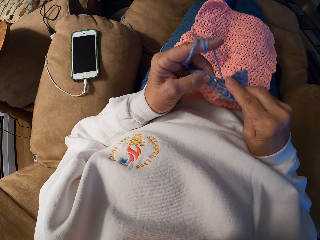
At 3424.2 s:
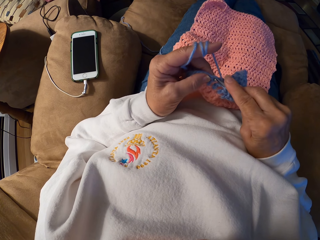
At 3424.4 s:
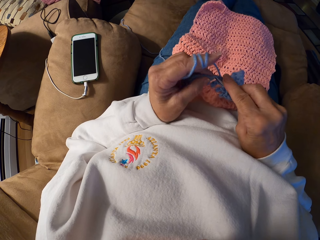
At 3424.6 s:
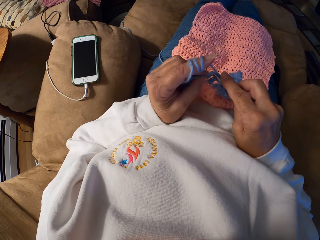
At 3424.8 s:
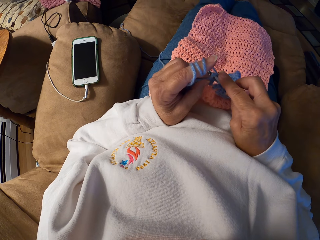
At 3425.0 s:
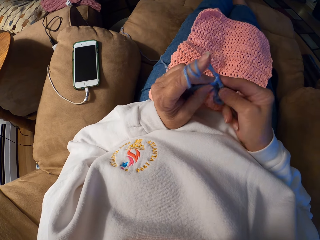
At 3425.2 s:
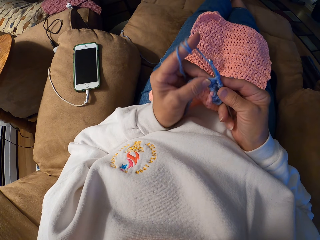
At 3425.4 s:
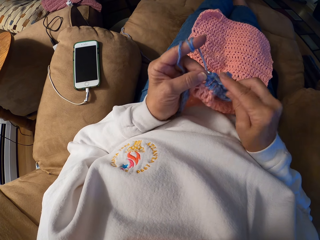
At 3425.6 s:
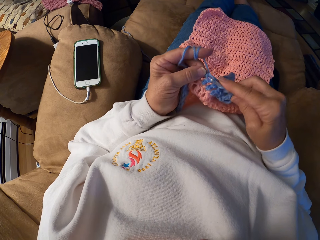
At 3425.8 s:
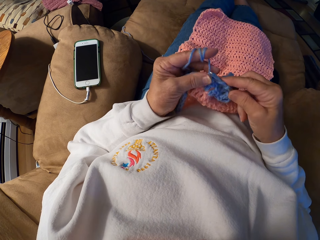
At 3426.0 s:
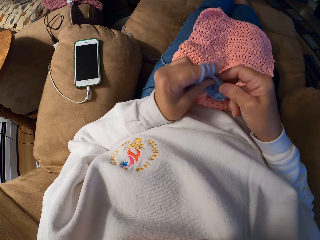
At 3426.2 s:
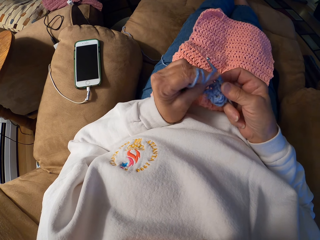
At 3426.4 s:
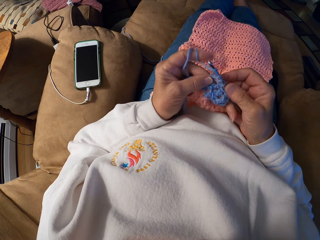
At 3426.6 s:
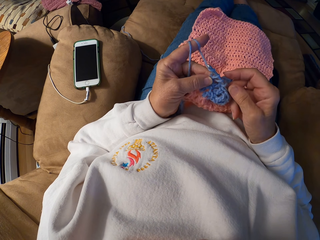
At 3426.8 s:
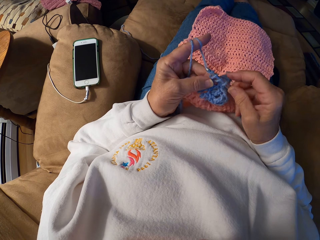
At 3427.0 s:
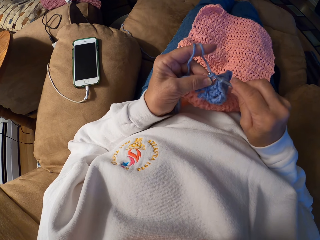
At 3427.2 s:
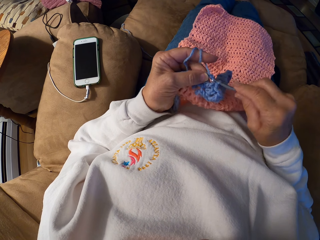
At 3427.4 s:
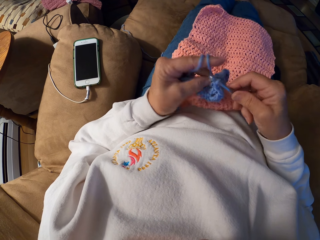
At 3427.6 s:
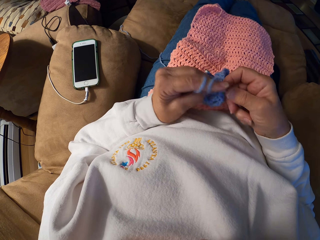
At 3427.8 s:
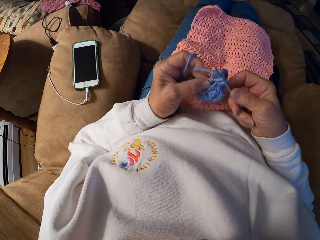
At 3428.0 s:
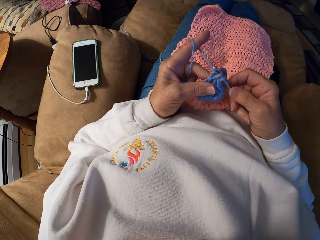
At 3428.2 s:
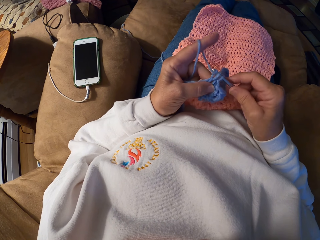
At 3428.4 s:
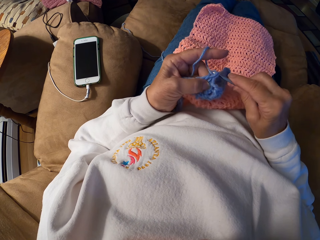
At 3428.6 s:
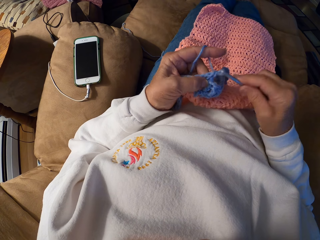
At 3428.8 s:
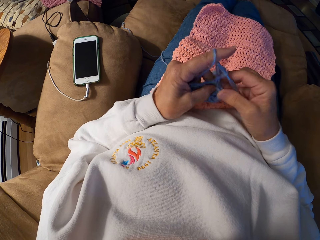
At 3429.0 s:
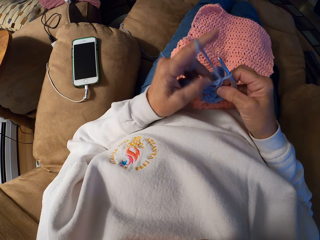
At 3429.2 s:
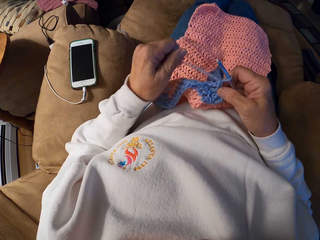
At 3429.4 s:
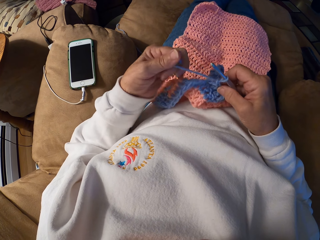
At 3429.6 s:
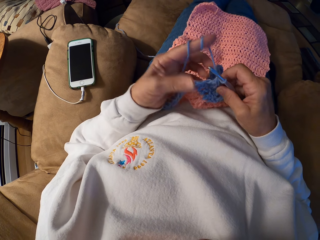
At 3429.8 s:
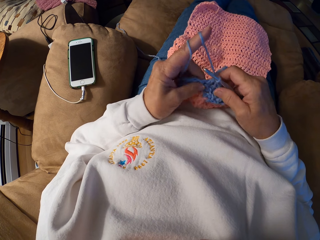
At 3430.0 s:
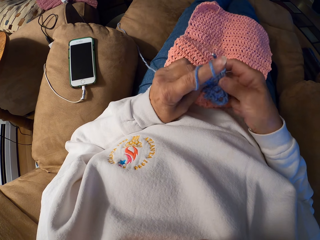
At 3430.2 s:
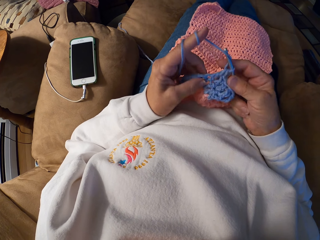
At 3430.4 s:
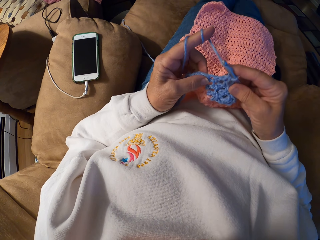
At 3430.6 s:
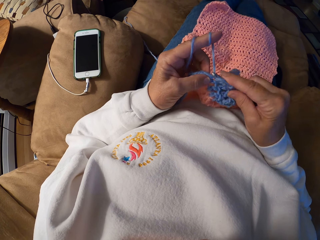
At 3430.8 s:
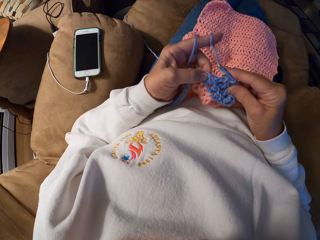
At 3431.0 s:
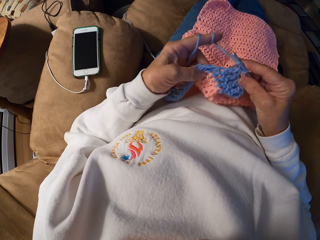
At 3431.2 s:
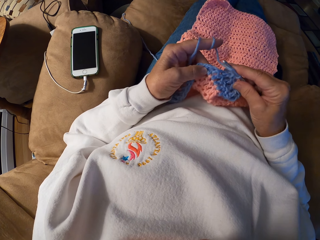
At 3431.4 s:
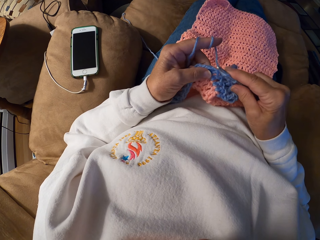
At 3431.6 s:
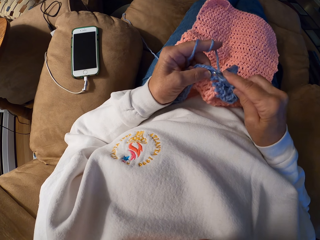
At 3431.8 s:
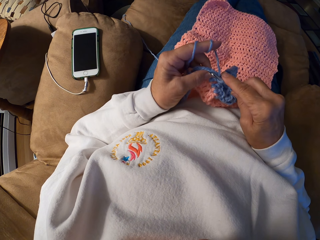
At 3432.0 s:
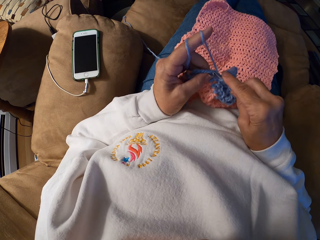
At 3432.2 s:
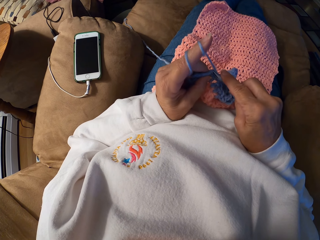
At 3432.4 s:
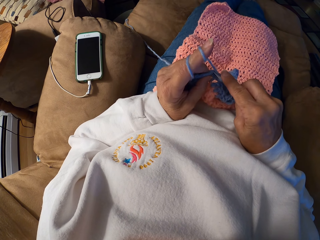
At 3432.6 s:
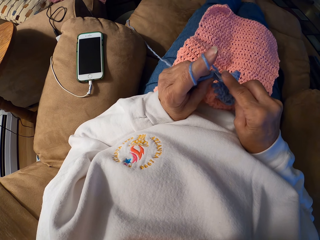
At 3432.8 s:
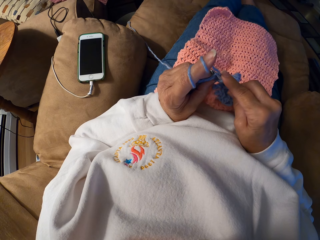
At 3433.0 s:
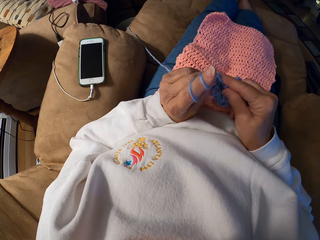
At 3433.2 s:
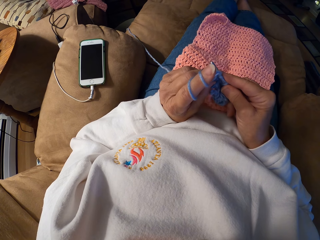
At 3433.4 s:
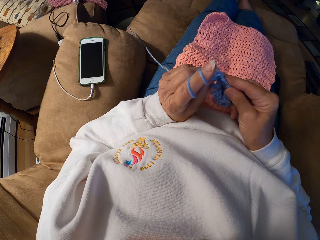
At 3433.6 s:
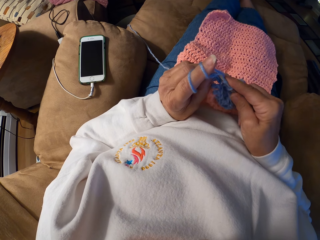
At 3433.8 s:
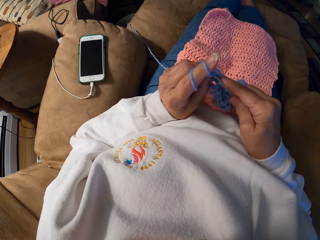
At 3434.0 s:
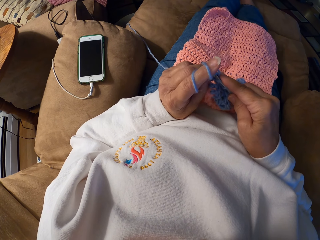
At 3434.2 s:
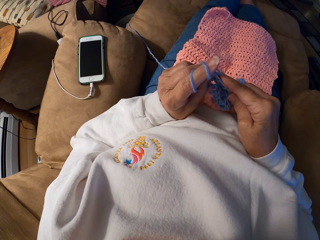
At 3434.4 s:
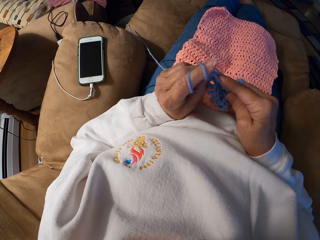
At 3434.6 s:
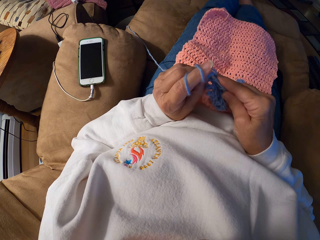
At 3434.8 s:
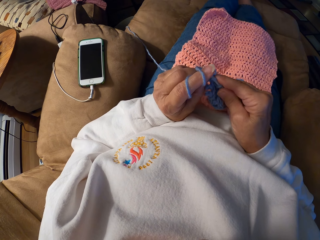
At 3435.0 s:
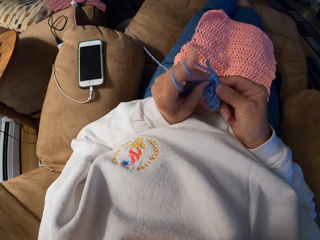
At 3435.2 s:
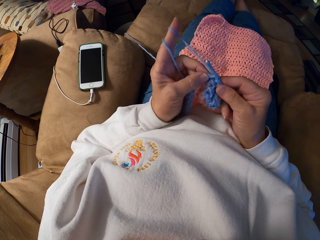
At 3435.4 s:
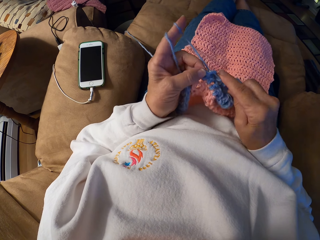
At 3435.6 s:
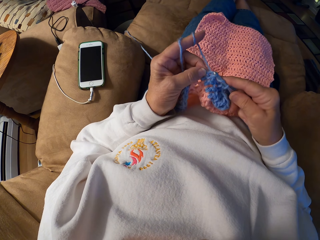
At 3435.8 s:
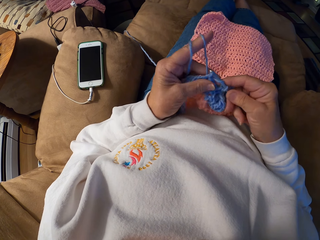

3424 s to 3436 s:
The camera wearer knits a piece of fabric with a knitting needle. They coil a knitting thread to a finger. They knit the piece of fabric with the knitting needle.

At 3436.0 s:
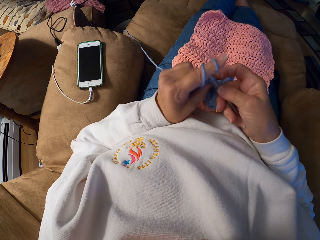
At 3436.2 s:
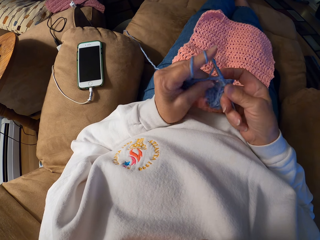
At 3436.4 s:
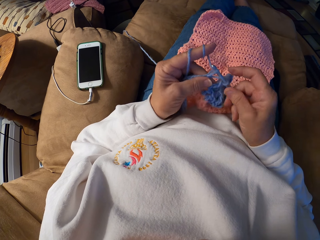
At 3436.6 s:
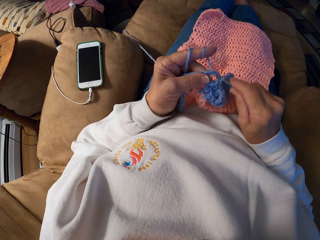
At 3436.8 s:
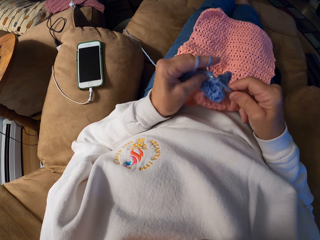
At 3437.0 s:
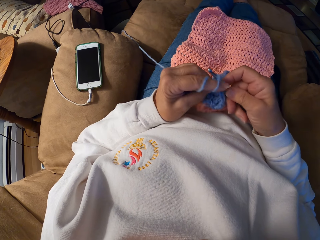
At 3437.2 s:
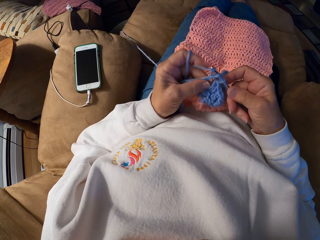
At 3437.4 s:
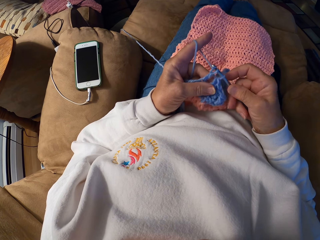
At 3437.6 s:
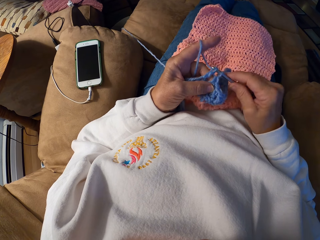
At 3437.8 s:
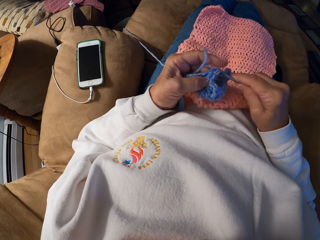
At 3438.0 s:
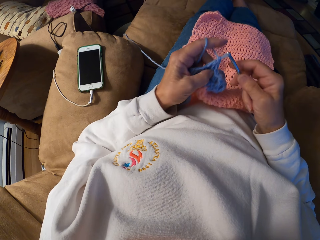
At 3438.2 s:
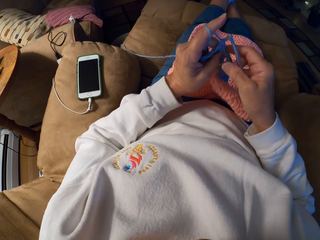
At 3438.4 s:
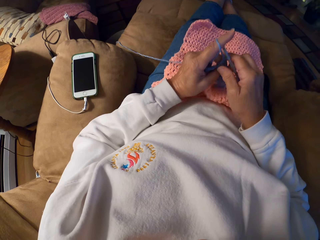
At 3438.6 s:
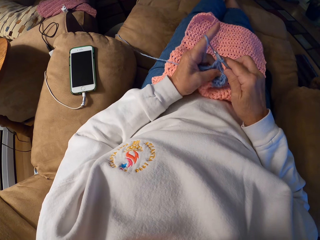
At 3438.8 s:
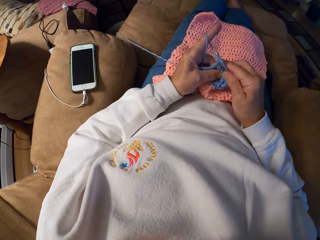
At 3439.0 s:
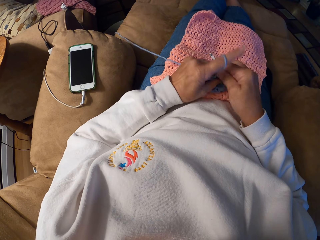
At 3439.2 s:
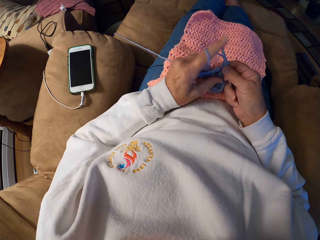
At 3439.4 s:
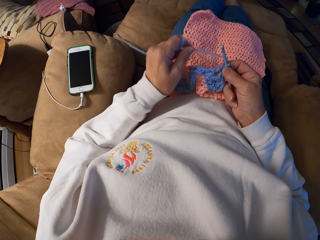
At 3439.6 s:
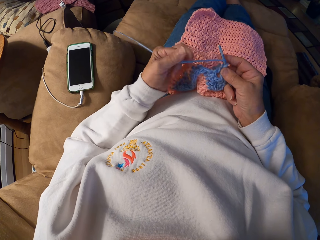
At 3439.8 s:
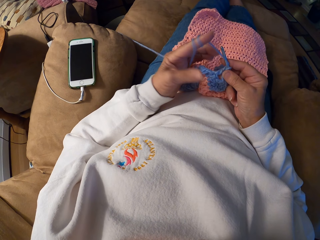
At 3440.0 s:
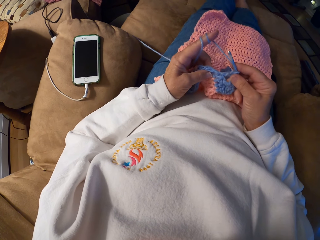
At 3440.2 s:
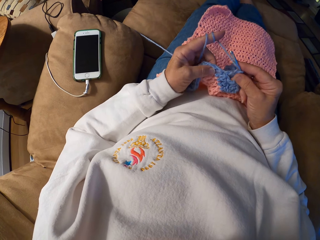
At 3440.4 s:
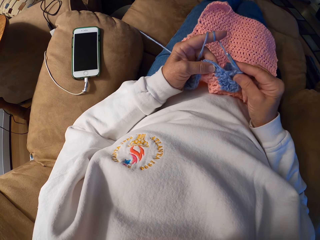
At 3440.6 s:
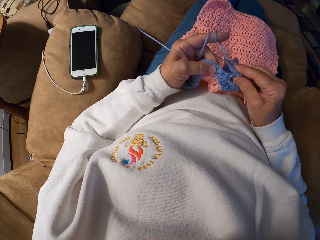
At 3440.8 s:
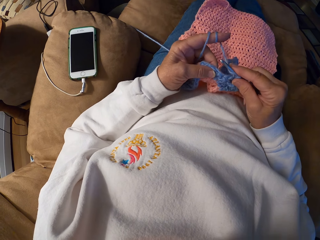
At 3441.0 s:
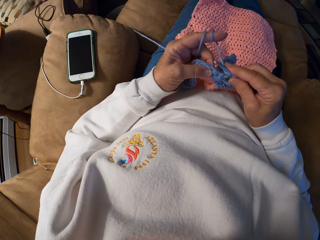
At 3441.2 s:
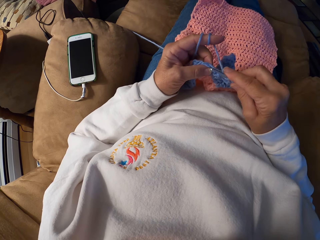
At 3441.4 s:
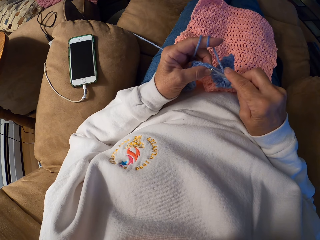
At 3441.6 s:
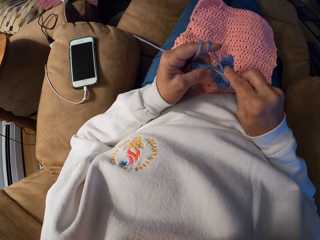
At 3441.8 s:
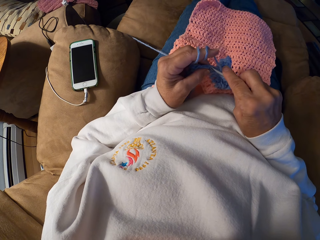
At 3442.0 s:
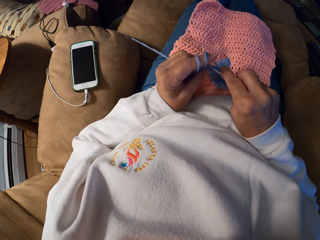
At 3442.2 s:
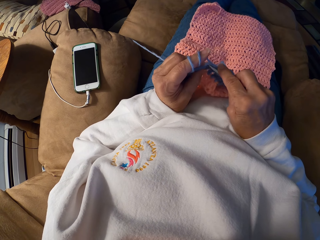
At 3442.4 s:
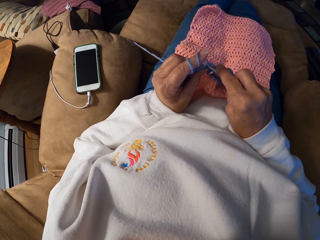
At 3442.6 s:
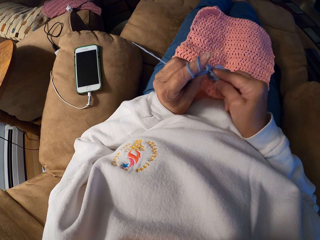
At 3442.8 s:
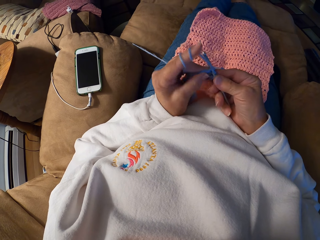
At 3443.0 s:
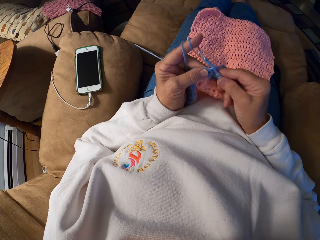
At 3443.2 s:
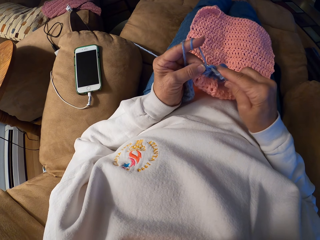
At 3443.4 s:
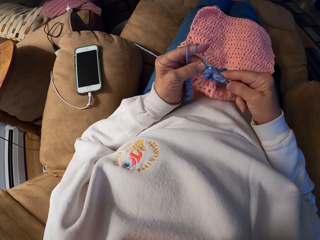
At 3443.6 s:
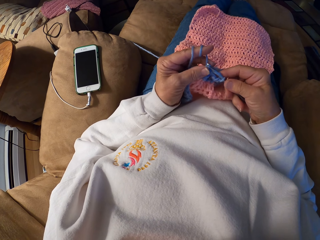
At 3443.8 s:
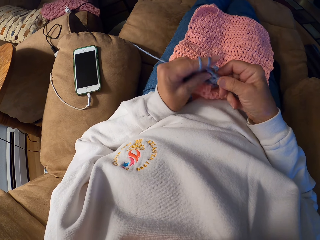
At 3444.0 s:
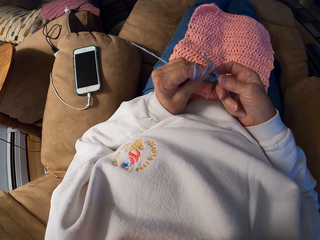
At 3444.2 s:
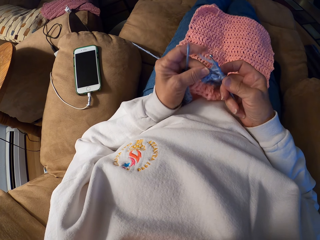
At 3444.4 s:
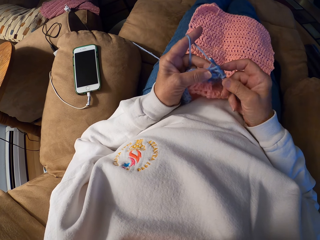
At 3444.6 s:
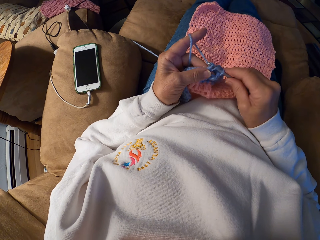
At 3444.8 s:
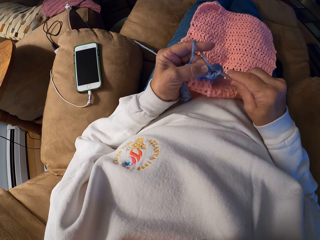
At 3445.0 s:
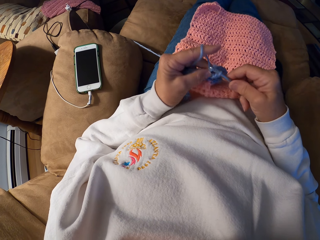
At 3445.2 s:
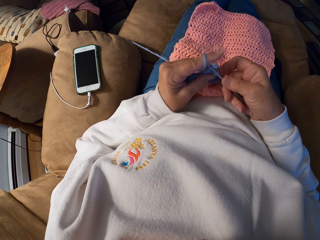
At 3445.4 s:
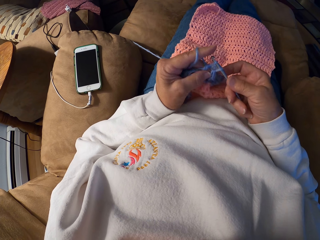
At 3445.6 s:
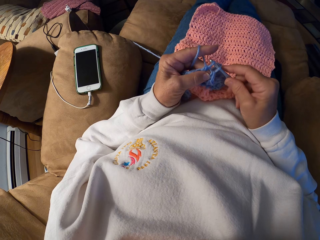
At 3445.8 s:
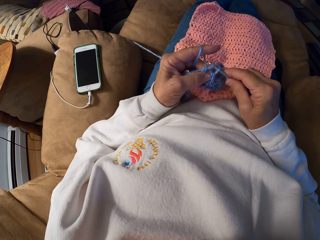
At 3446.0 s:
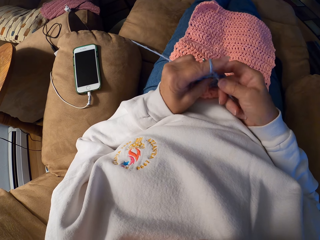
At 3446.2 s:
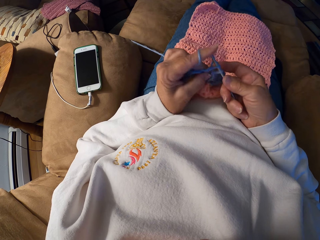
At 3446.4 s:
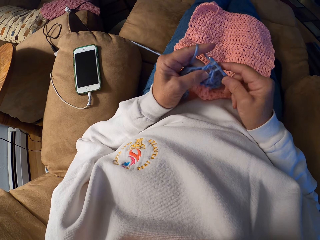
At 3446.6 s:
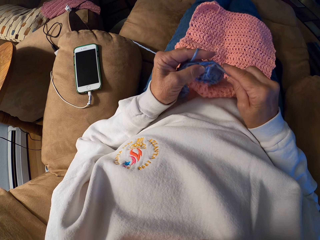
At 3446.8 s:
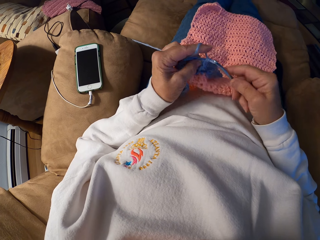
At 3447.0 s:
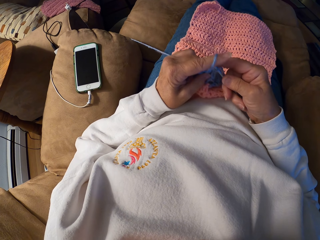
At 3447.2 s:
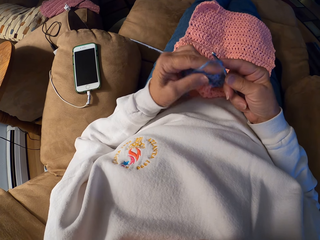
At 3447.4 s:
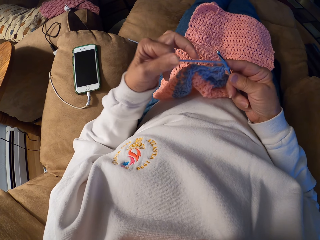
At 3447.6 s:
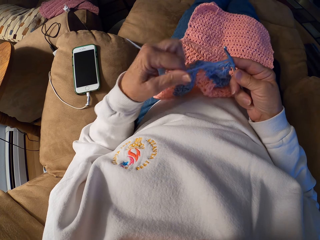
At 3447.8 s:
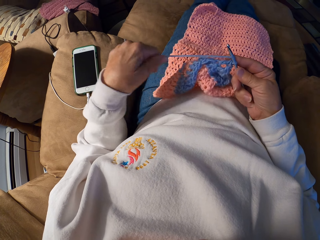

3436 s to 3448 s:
The camera wearer adjusts a knitted fabric on a lap. They knit a piece of fabric with a knitting needle. They coil a knitting thread to a finger. They knit the piece of fabric with the knitting needle.
